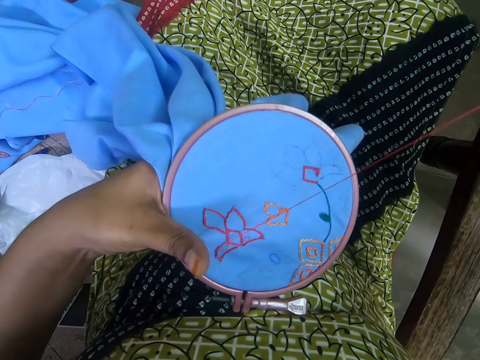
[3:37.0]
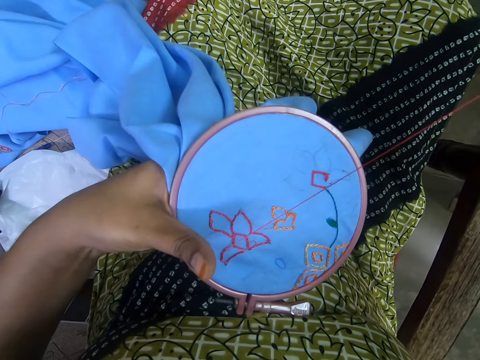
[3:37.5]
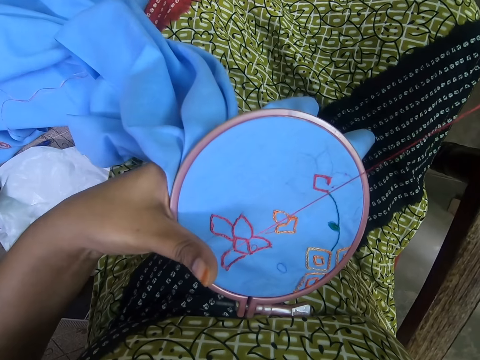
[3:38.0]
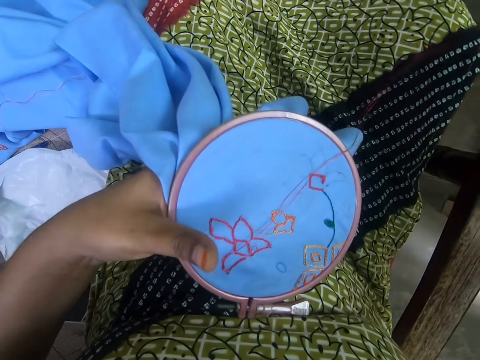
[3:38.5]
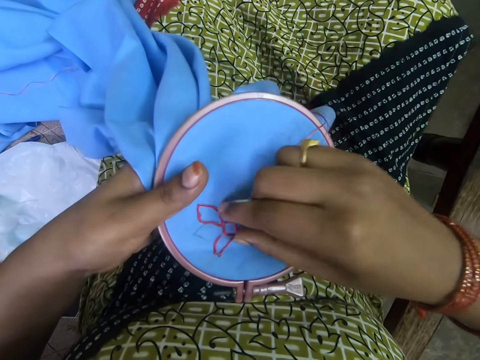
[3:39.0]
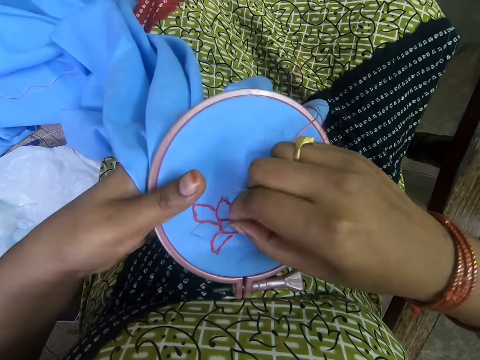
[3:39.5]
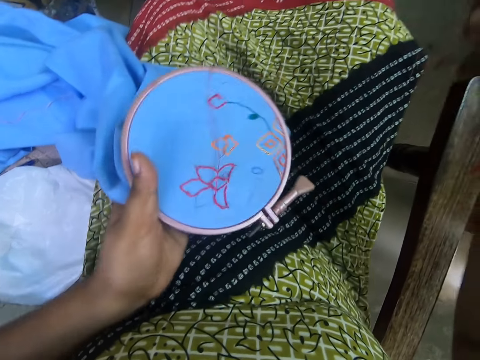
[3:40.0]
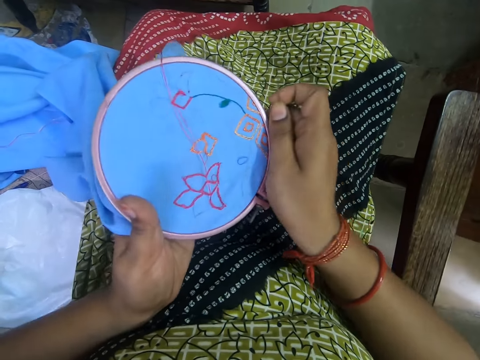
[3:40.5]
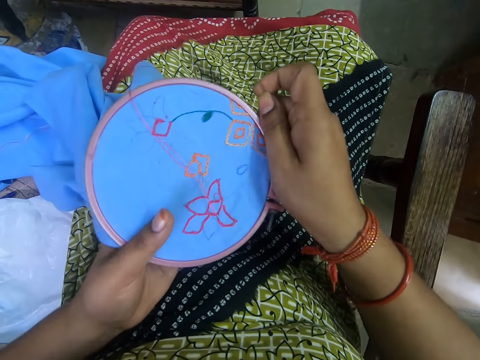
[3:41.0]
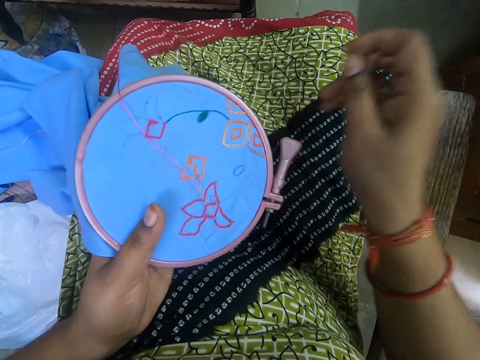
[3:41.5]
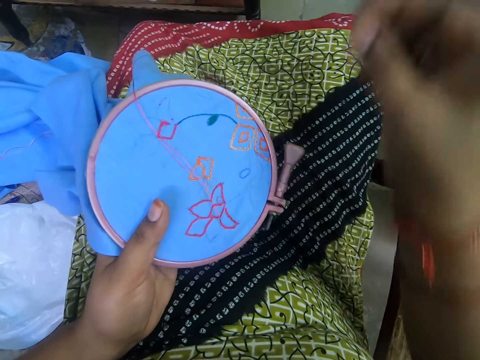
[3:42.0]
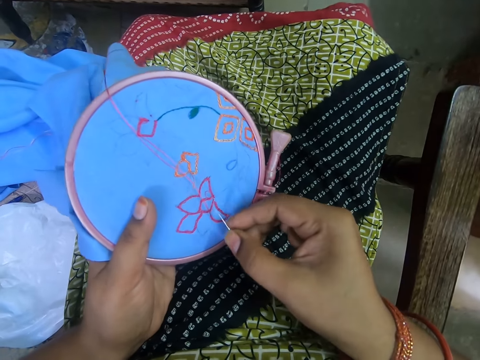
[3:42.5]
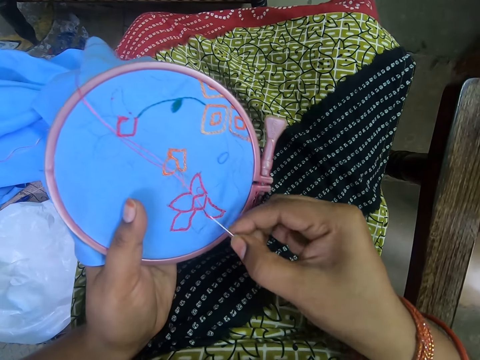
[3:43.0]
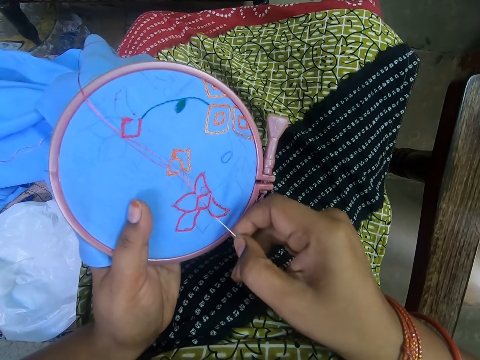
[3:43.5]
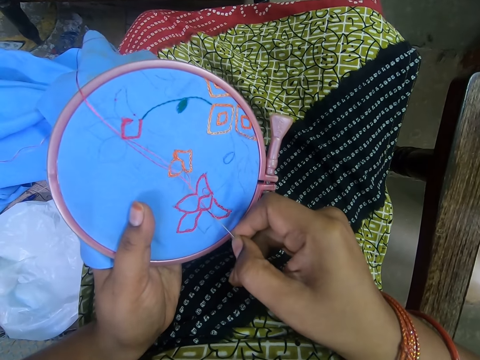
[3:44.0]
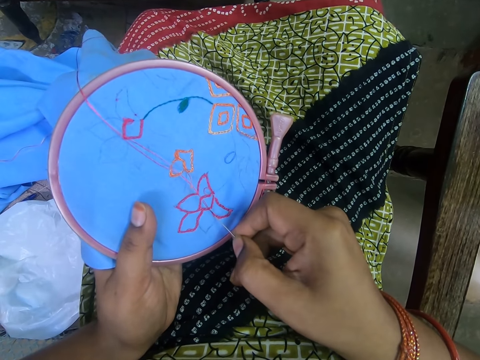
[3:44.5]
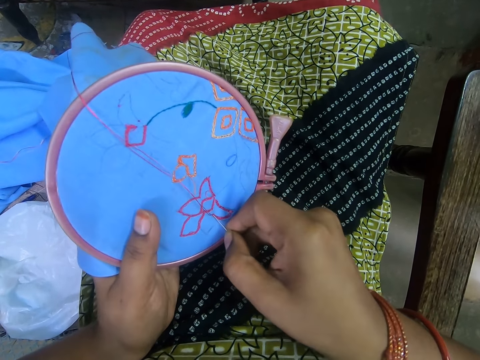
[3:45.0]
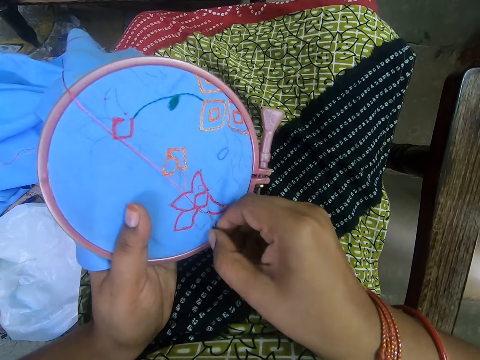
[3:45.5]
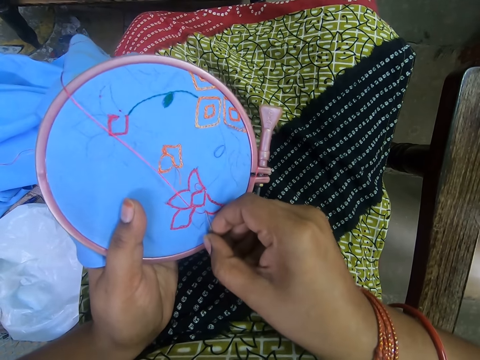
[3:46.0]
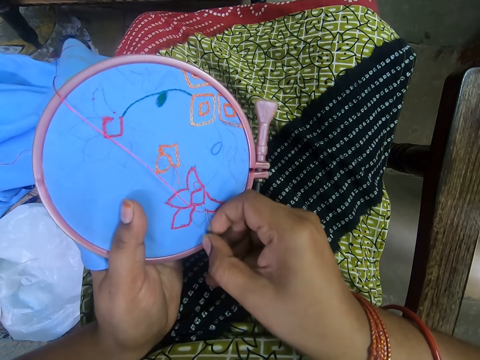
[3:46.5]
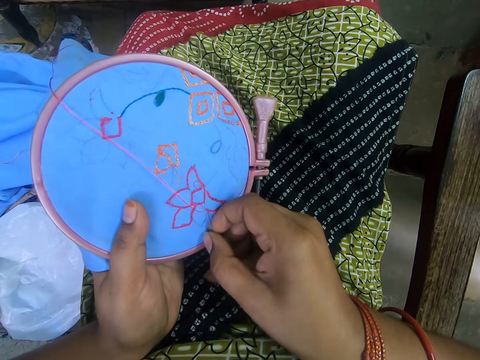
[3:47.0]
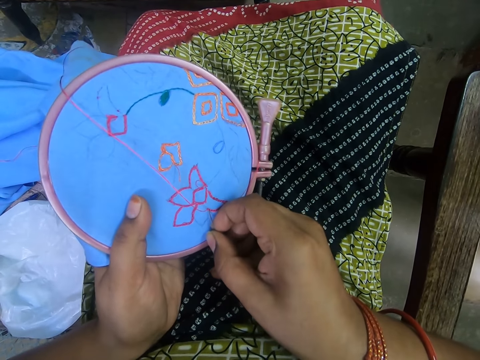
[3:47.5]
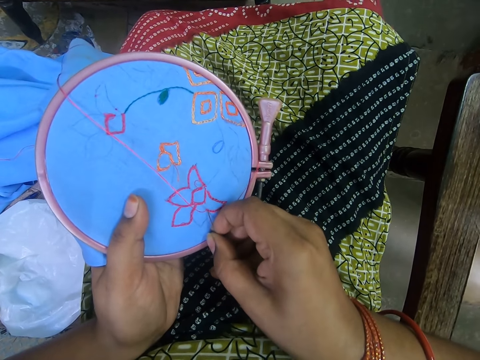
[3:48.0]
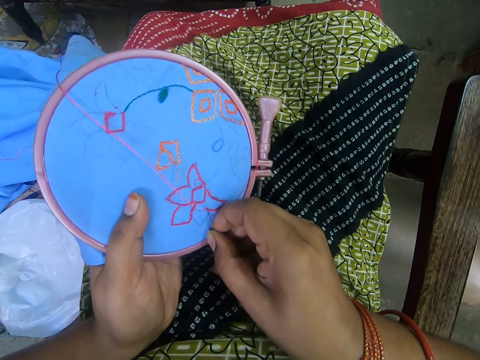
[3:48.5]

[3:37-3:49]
The camera wearer touches the thread on the cloth. They rotate the embroidery hoop. They hold the embroidery hoop with both hands. They look at the embroidered flowers on the cloth. They hold the embroidery hoop in the hand. They sew the cloth.

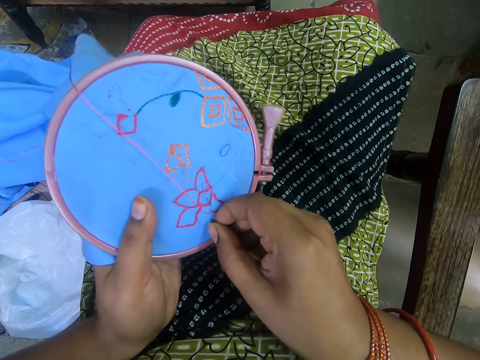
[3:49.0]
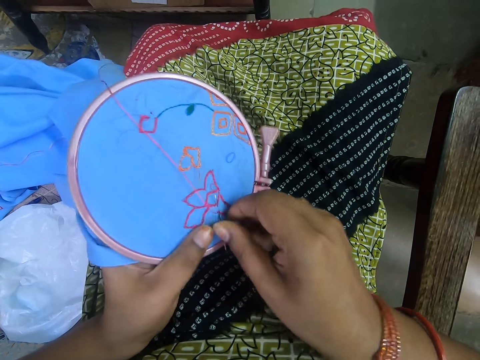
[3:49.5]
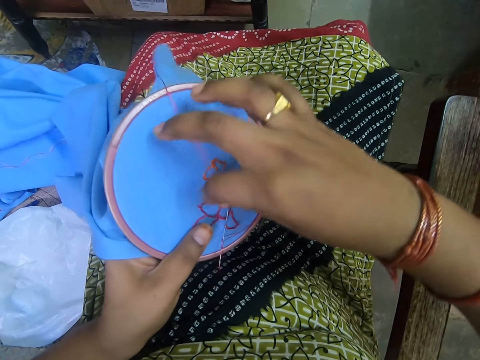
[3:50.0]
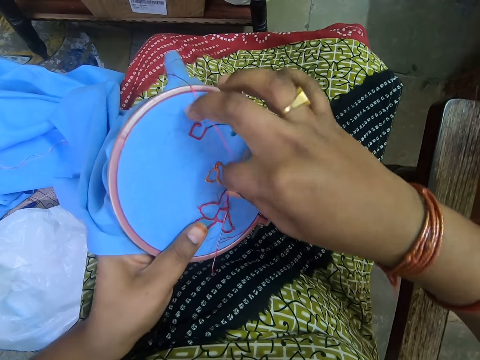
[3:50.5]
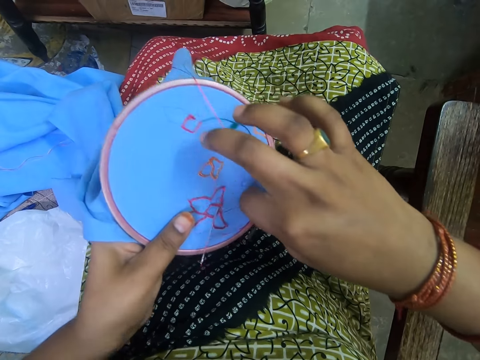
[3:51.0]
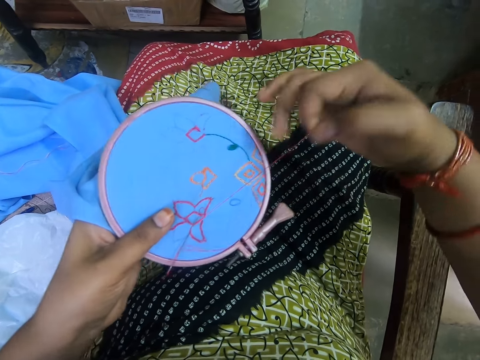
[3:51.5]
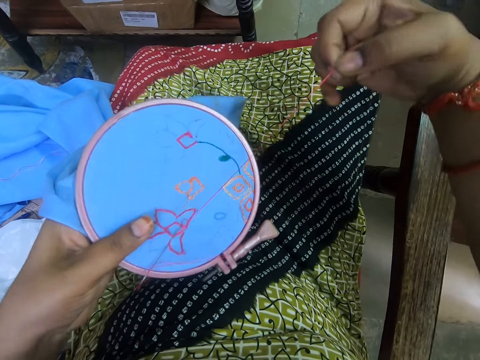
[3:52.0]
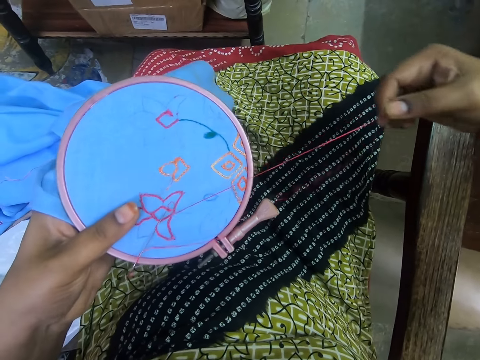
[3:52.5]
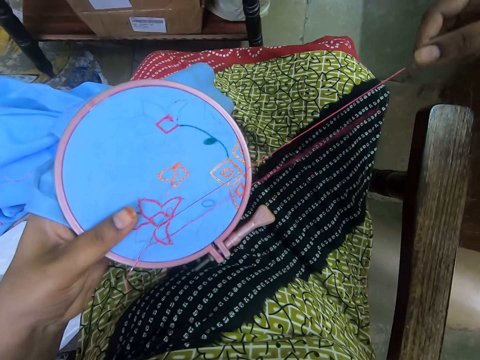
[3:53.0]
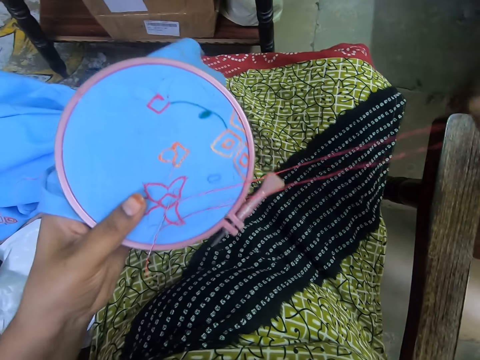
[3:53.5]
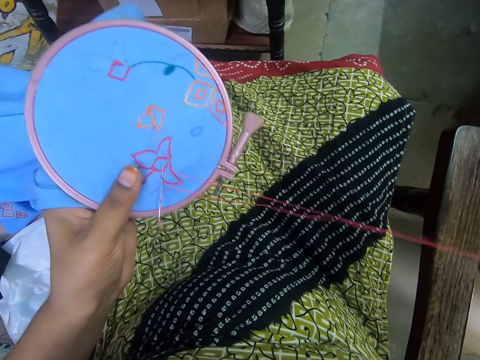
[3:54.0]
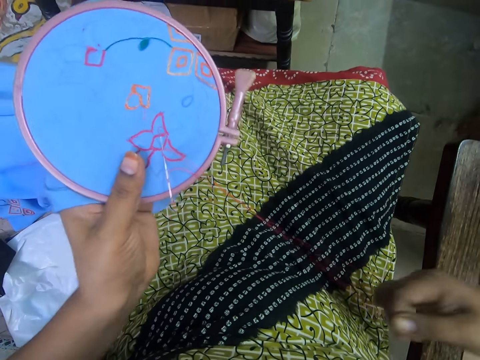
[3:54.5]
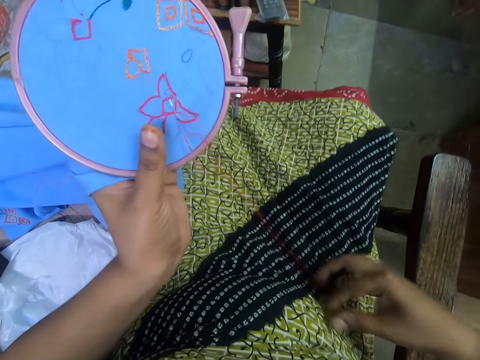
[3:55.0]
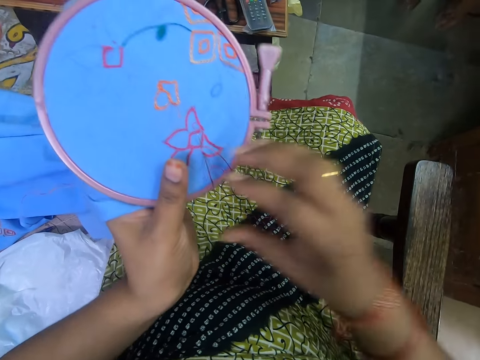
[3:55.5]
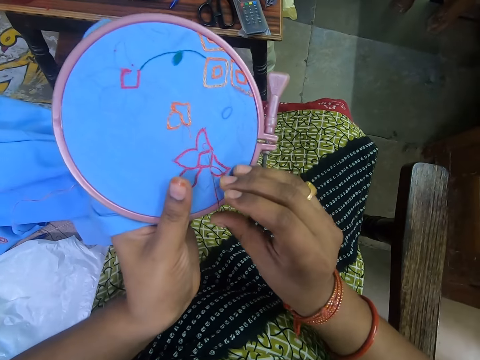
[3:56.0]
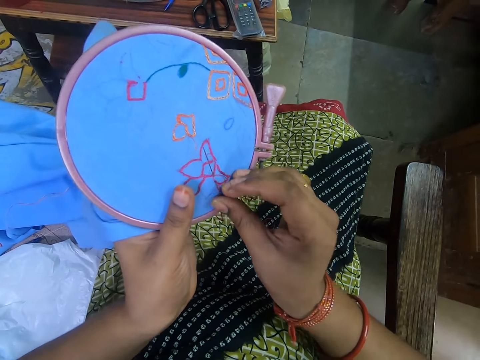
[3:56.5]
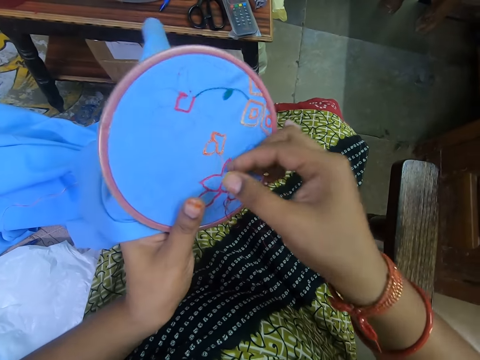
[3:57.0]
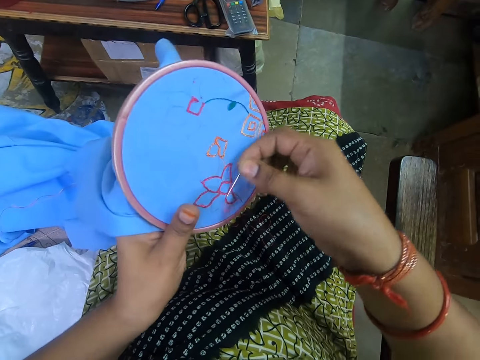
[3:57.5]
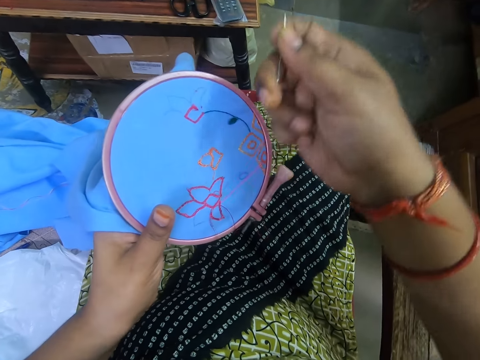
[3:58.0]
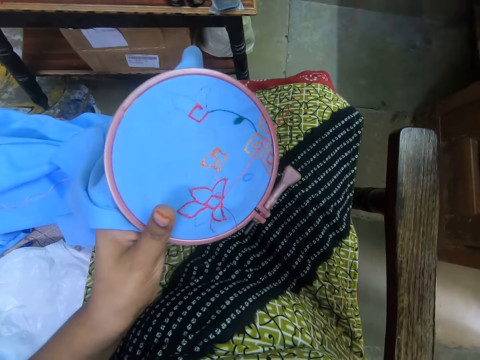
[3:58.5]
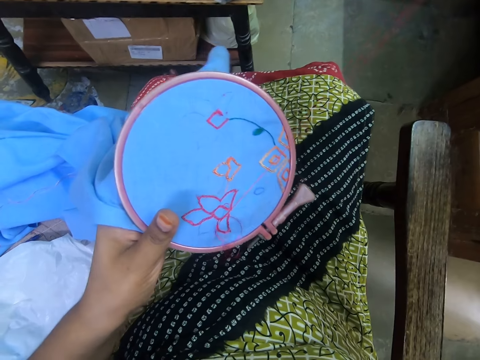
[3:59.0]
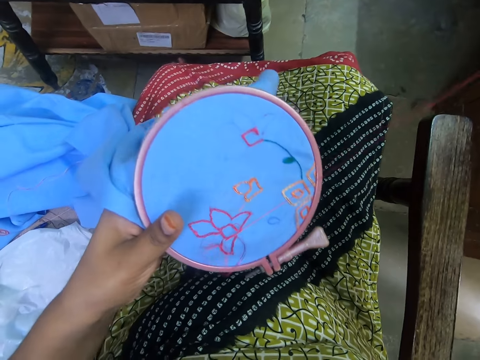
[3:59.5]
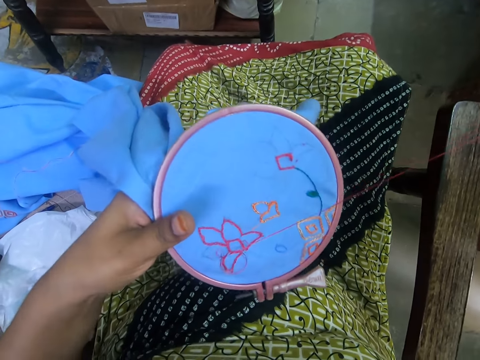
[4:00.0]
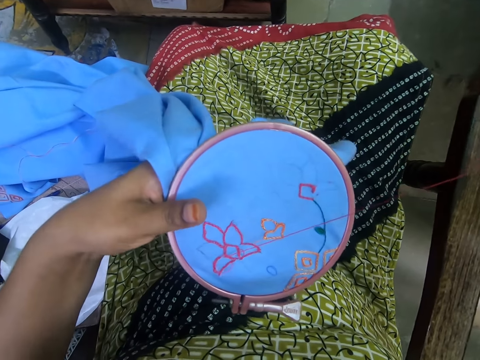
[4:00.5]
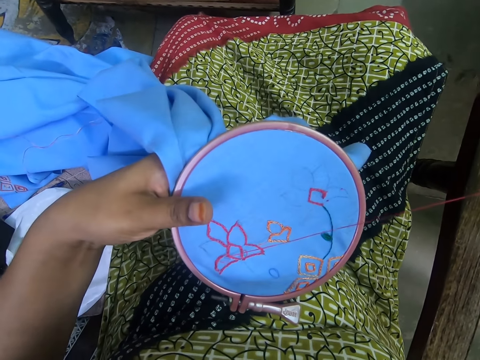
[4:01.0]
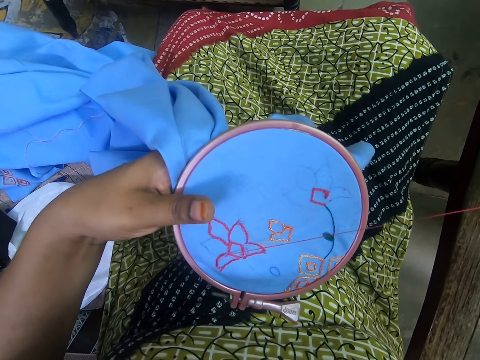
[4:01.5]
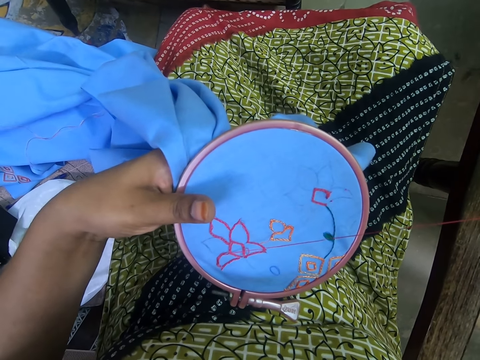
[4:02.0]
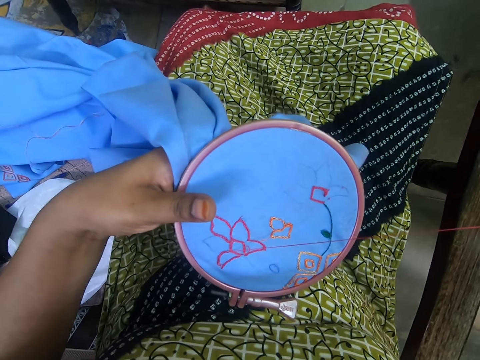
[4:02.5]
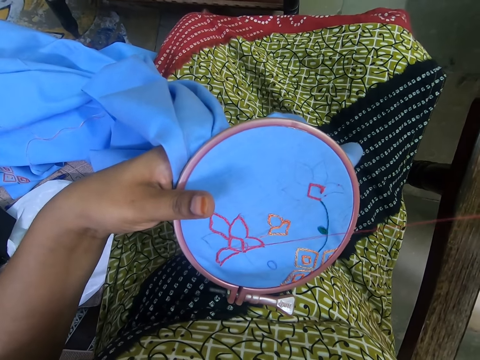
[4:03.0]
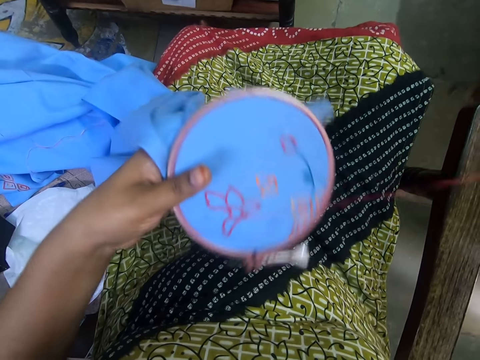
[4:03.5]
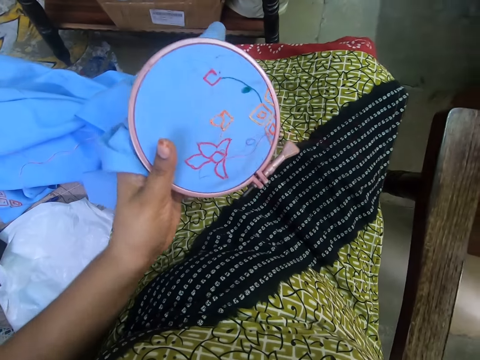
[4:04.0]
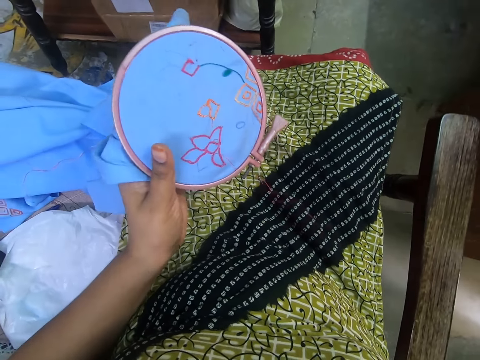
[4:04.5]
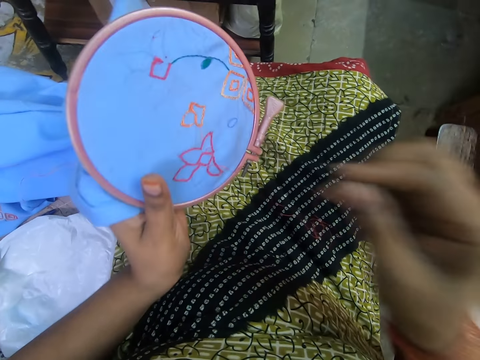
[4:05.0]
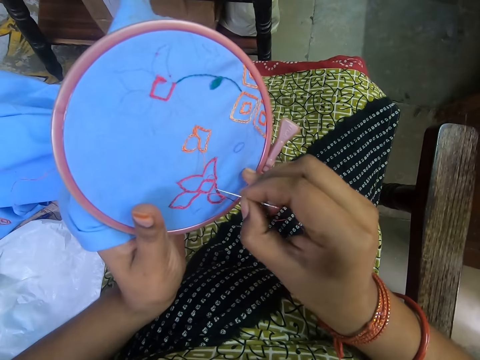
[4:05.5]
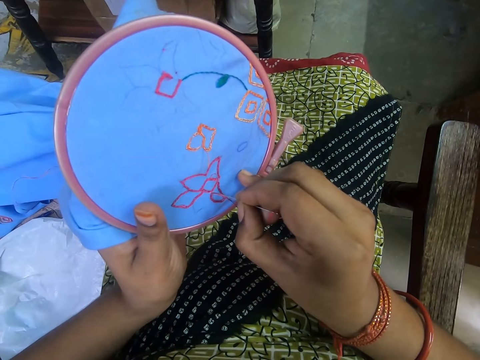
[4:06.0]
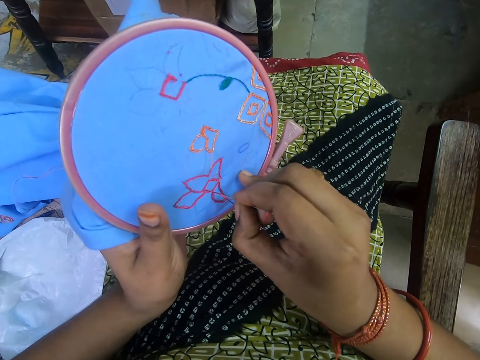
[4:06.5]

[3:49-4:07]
The camera wearer picks up the thread from the cloth. They pull the thread. They sew the cloth. They rotate the embroidery hoop. They sew the cloth and hold the embroidery hoop in the hand.
